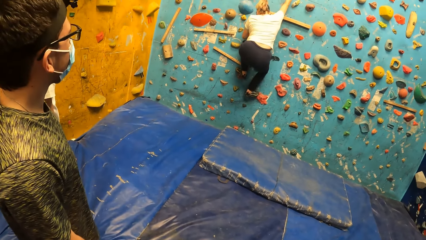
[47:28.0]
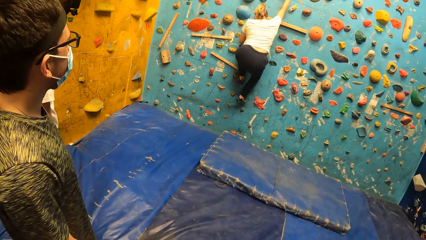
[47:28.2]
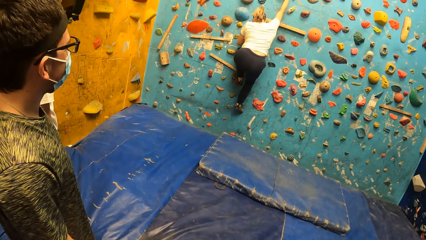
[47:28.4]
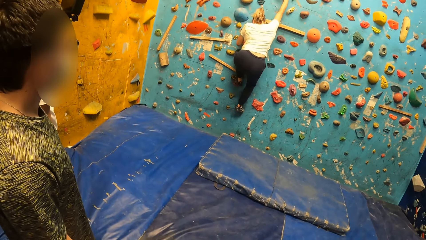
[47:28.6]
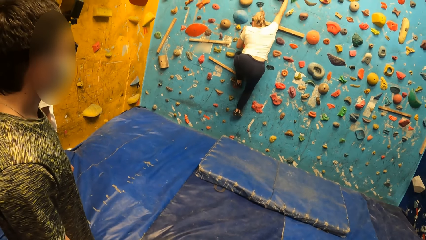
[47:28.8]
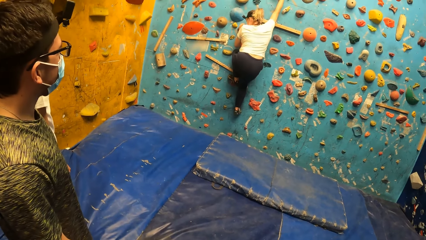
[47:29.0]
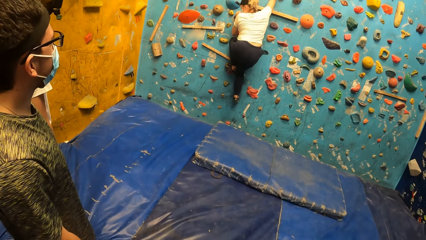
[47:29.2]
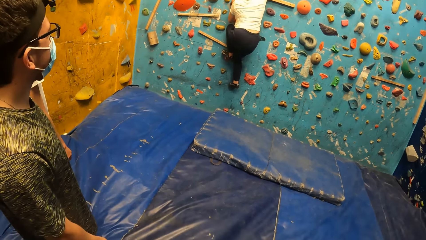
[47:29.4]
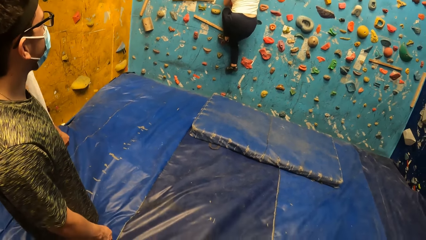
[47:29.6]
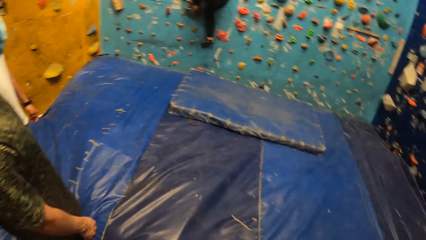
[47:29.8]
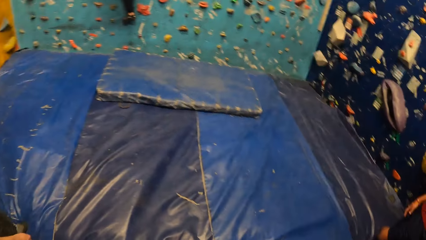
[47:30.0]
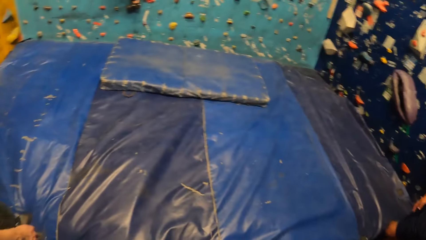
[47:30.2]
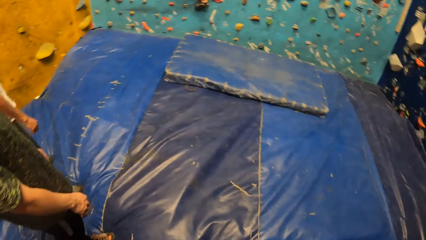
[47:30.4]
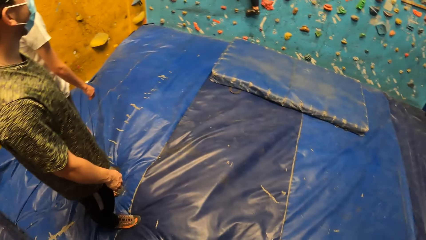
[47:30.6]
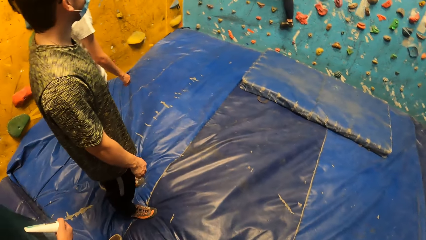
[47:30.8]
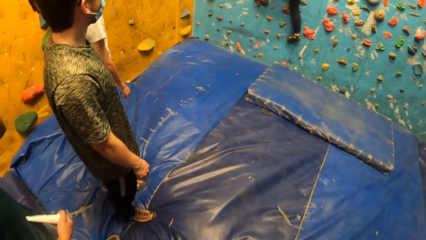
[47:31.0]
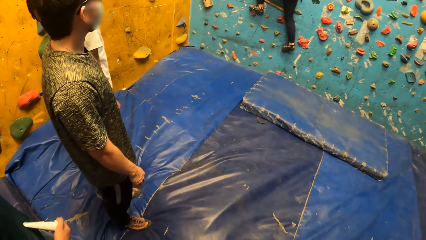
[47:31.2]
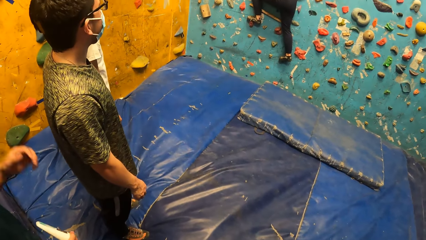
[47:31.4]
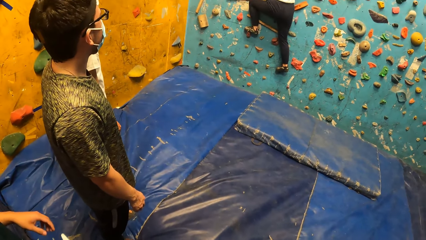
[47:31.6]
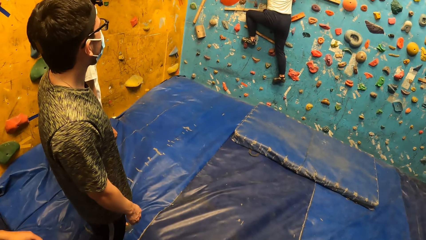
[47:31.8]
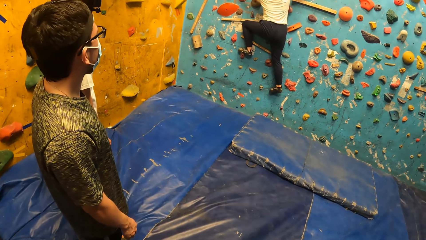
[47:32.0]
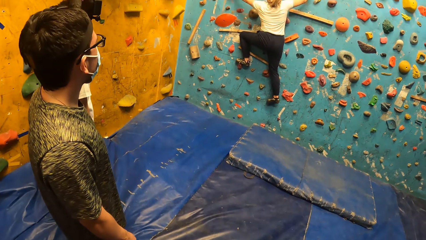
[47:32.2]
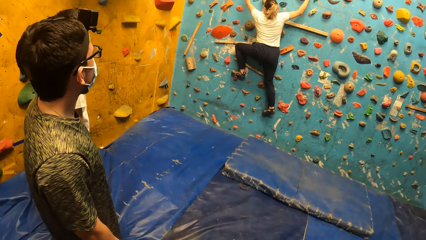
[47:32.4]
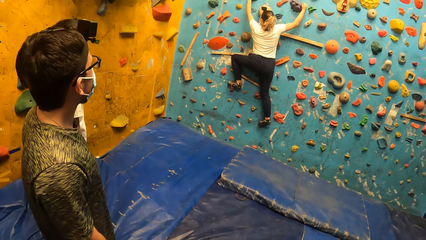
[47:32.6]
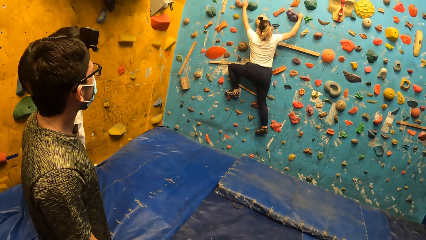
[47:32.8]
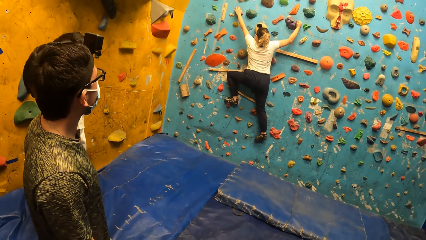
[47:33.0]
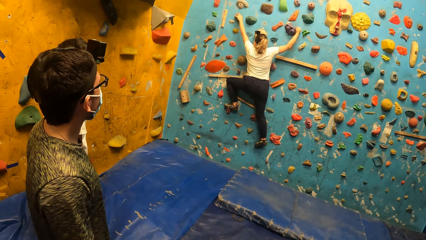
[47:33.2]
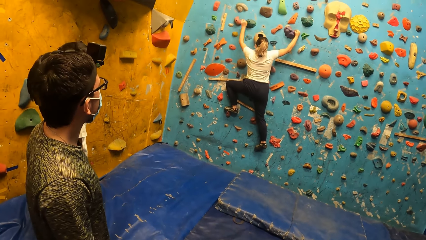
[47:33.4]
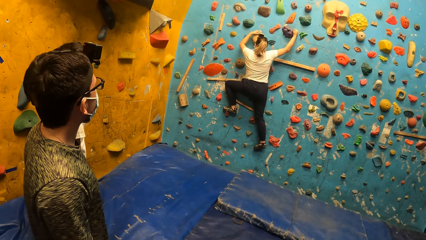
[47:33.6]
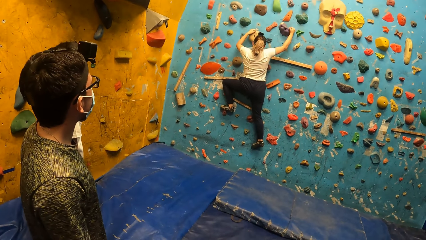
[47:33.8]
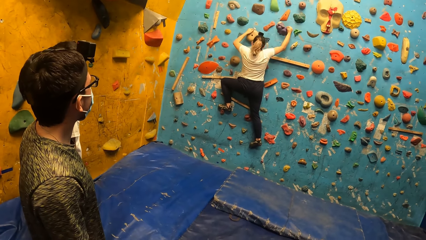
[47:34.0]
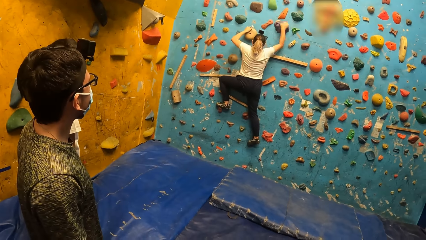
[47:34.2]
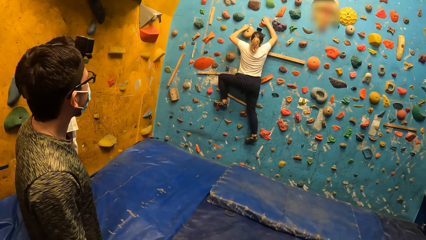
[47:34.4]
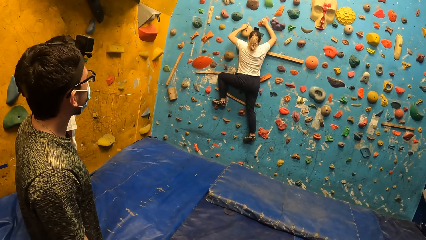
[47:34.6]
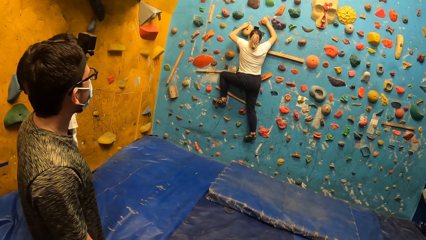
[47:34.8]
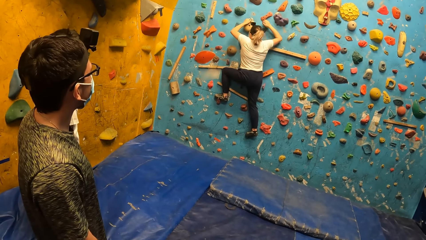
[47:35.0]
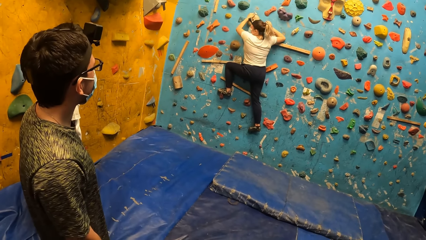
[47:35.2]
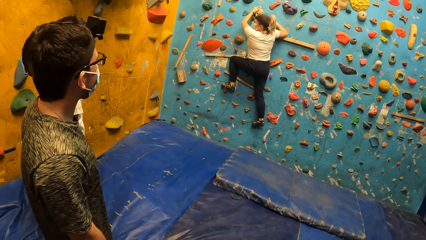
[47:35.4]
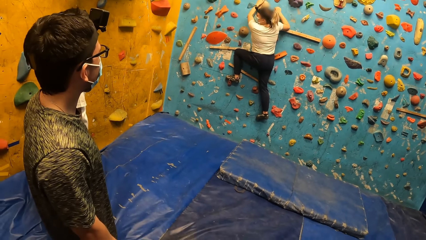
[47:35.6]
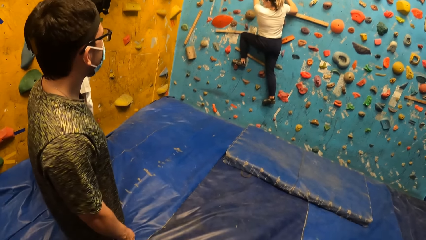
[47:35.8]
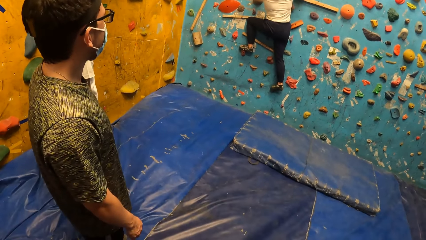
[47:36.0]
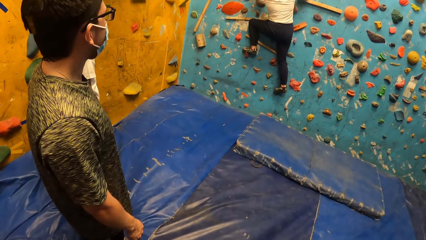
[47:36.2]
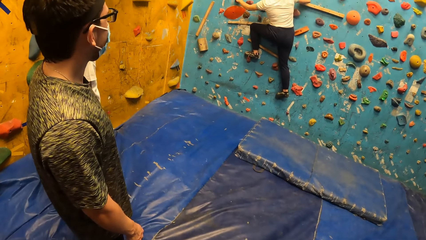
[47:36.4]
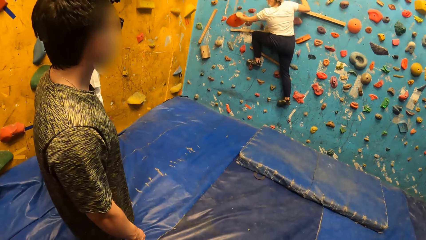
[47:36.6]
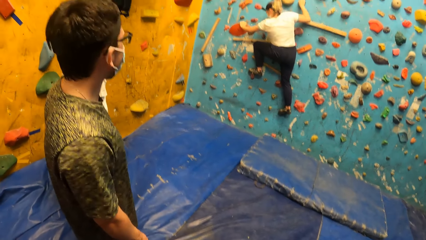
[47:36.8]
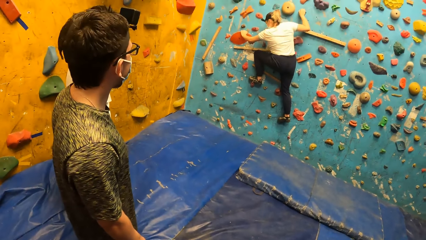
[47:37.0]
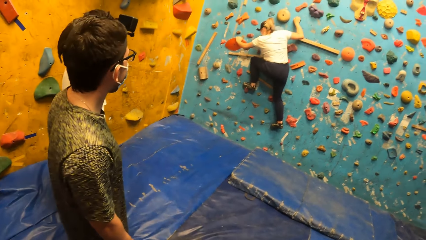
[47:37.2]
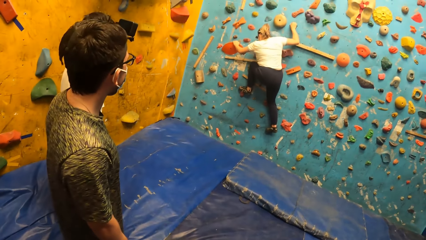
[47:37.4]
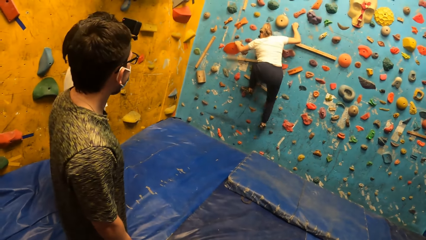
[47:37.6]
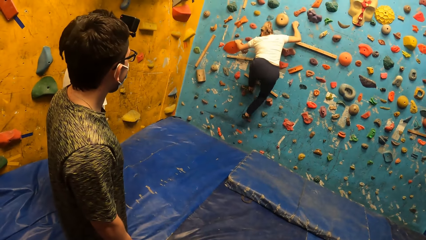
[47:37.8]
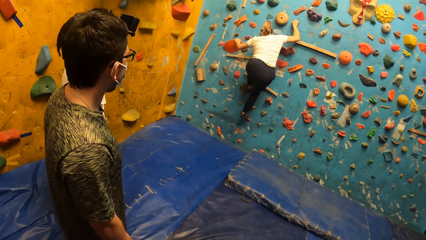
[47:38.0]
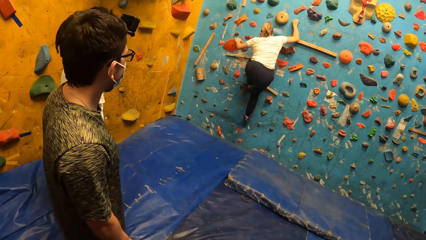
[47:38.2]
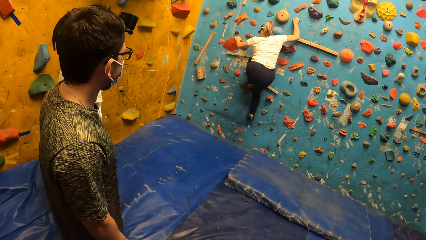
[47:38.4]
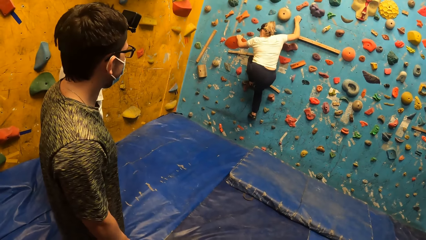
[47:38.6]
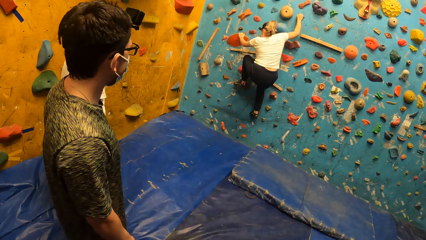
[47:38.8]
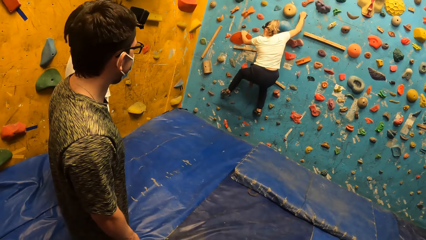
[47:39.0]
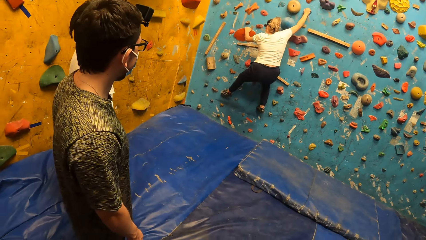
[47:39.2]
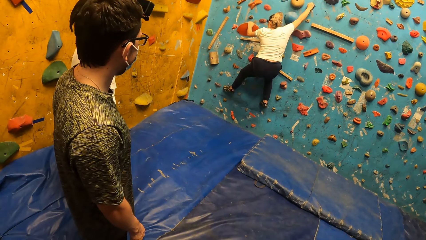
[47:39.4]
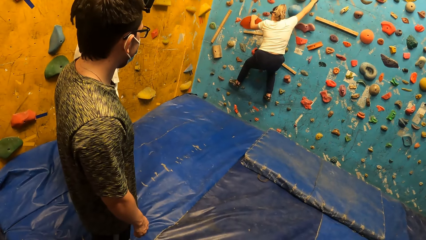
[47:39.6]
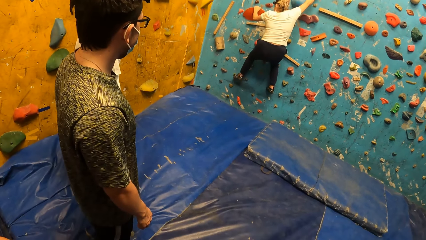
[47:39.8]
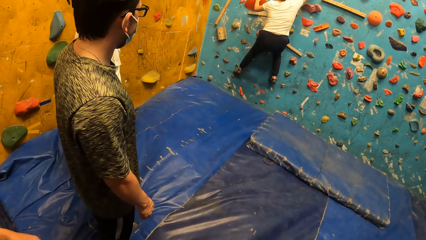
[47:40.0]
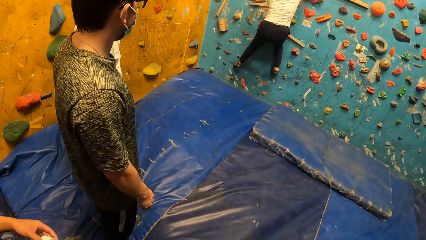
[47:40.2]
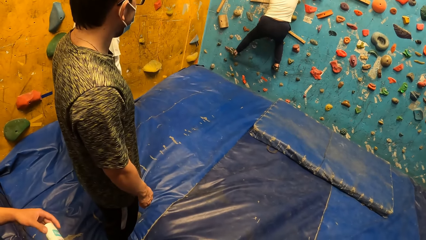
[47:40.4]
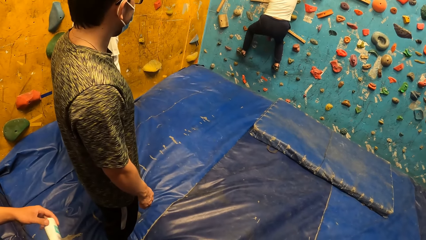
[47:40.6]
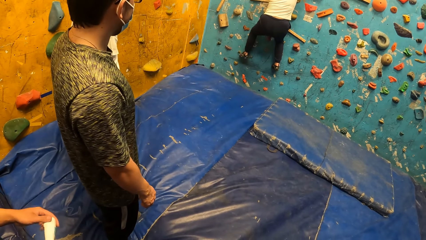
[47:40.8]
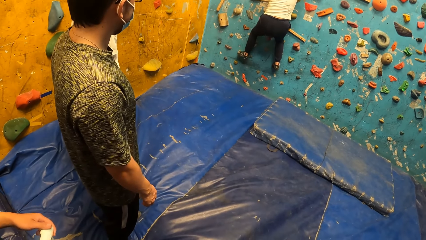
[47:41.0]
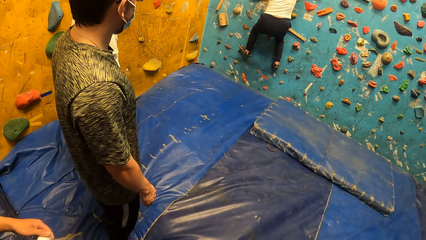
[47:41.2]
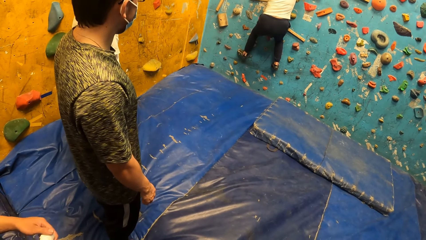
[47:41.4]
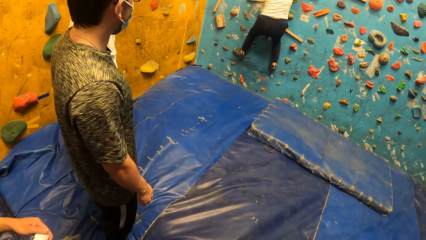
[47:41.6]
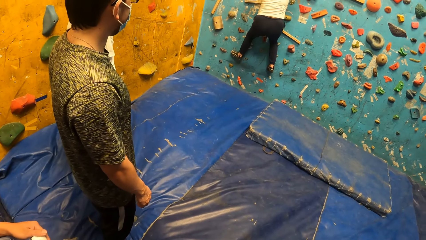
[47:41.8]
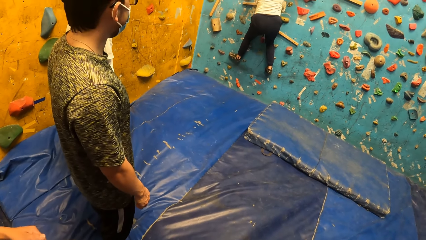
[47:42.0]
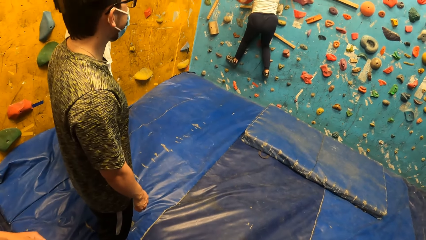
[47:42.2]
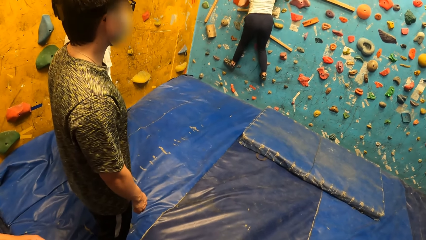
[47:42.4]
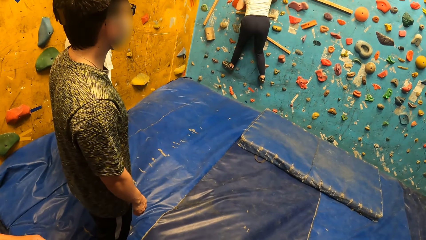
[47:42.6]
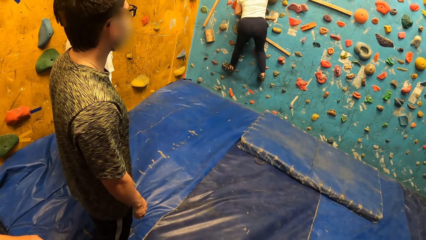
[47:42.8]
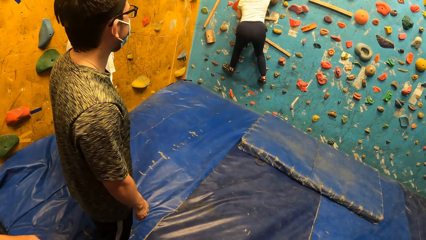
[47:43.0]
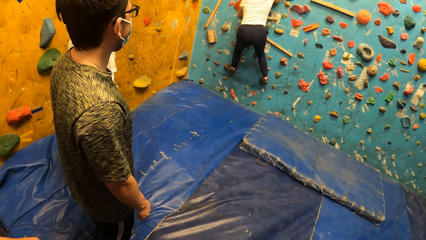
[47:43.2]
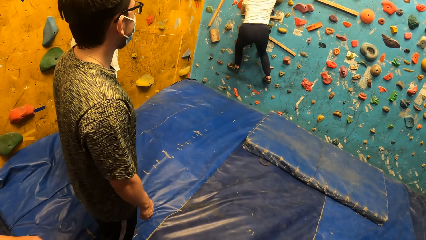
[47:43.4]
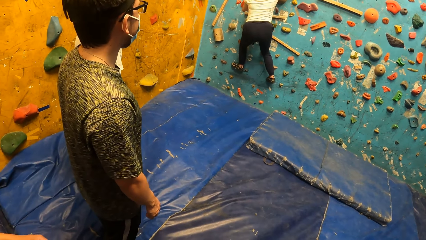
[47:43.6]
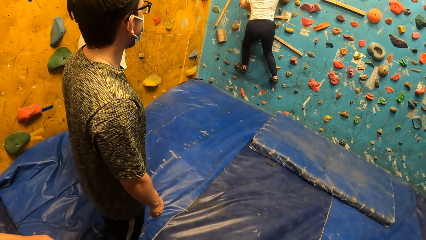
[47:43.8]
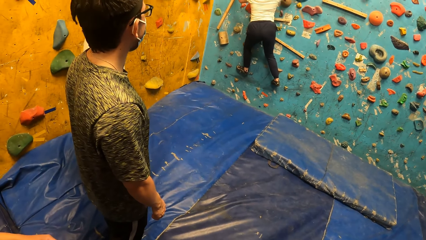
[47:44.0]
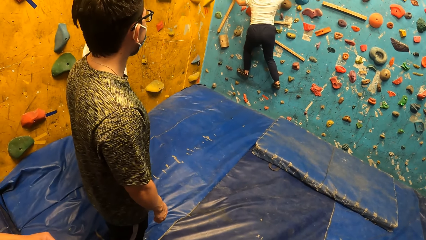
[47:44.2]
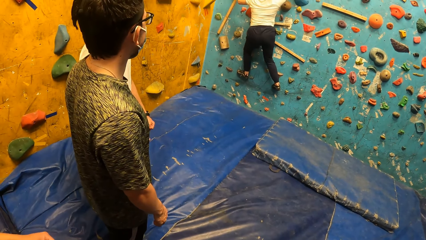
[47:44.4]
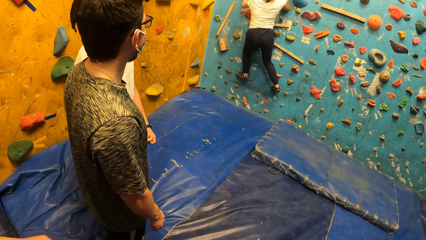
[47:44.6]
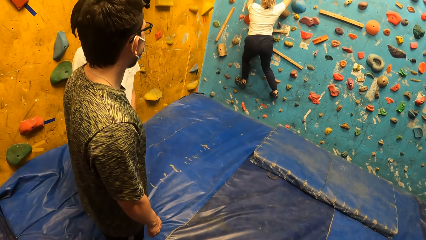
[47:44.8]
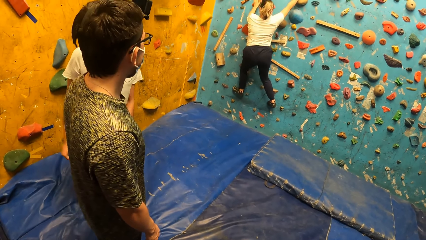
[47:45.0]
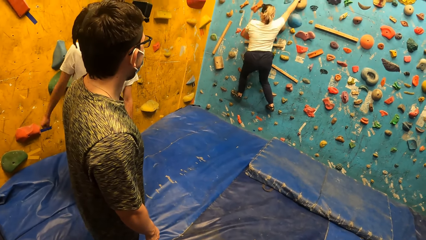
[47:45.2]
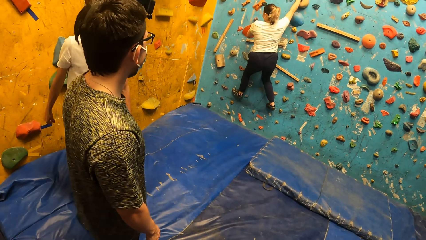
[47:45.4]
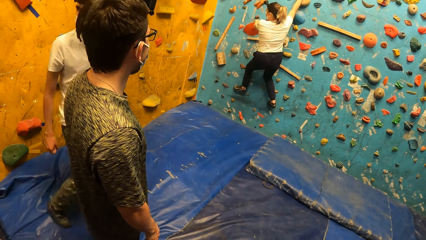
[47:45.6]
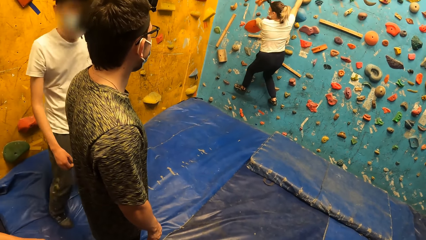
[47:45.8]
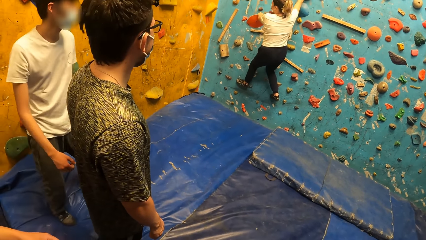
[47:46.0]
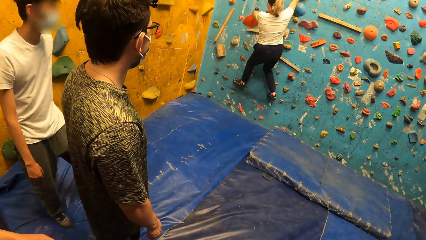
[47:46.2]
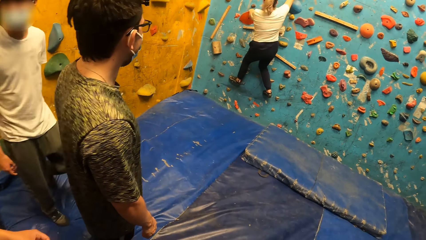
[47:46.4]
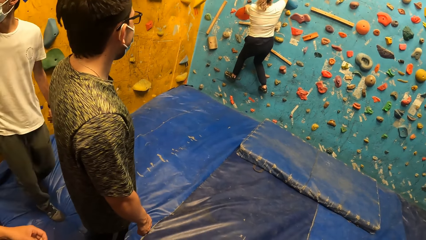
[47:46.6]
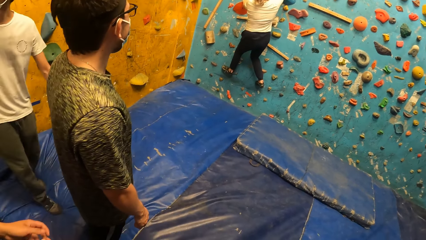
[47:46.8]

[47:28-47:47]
The camera wearer looks around.
